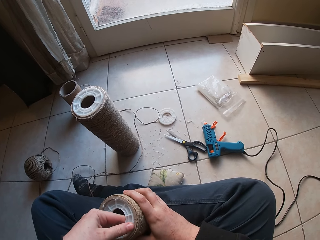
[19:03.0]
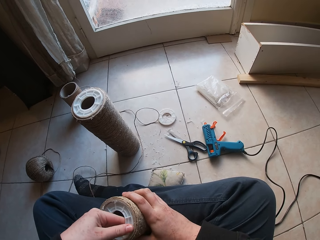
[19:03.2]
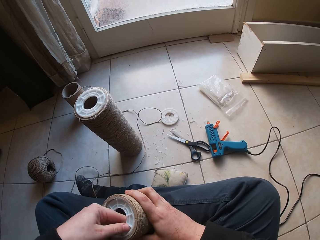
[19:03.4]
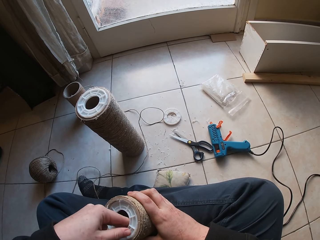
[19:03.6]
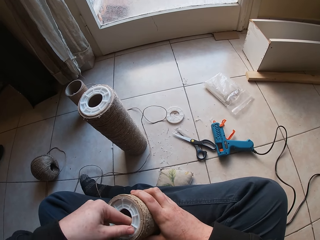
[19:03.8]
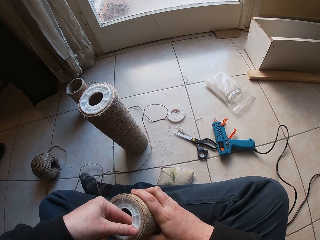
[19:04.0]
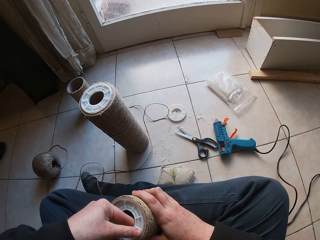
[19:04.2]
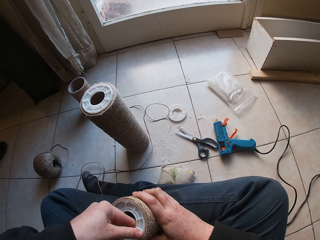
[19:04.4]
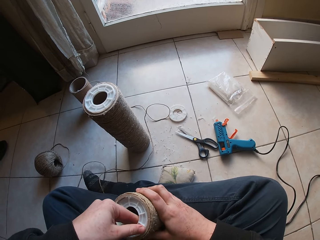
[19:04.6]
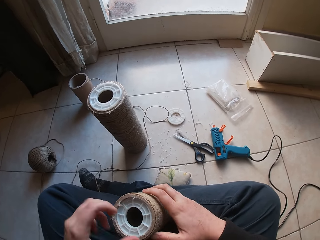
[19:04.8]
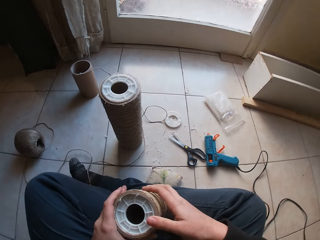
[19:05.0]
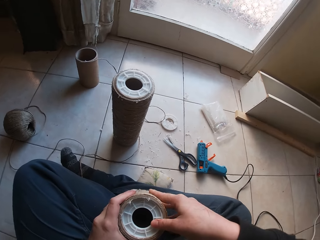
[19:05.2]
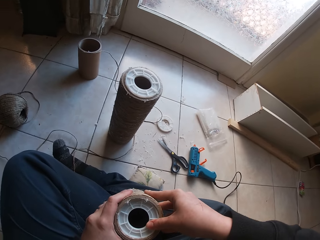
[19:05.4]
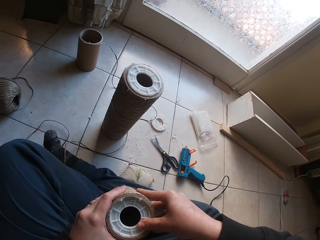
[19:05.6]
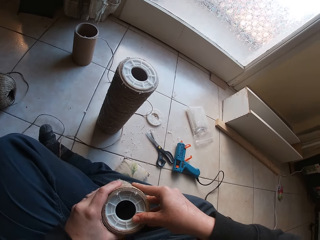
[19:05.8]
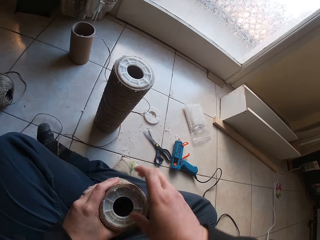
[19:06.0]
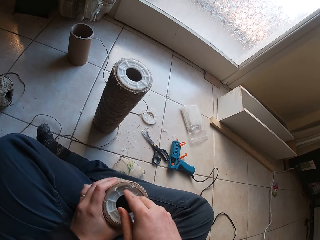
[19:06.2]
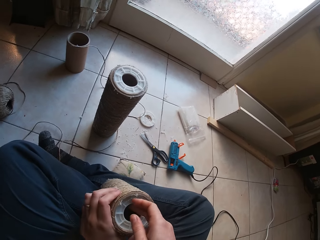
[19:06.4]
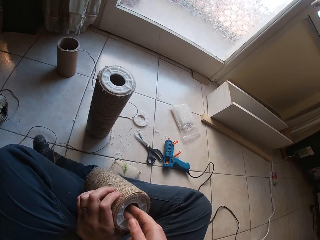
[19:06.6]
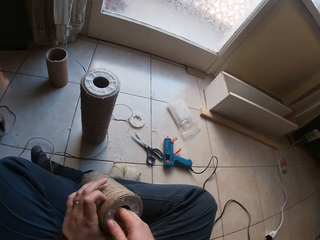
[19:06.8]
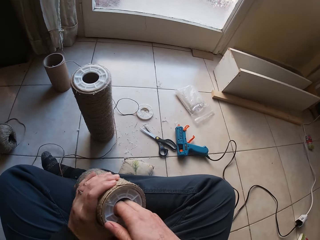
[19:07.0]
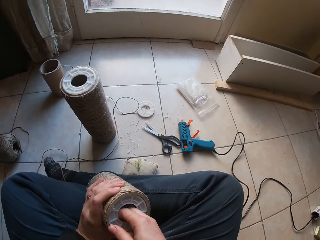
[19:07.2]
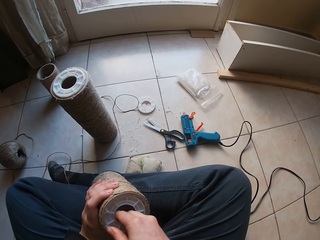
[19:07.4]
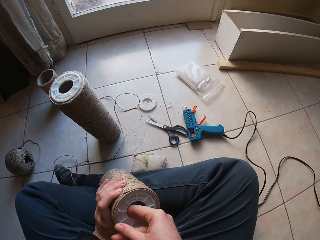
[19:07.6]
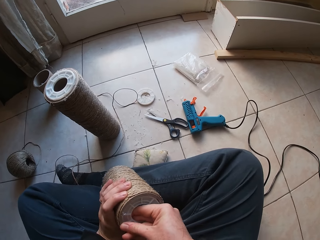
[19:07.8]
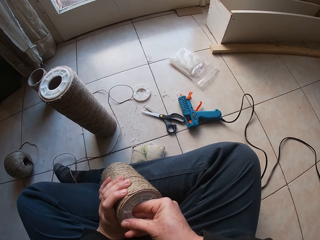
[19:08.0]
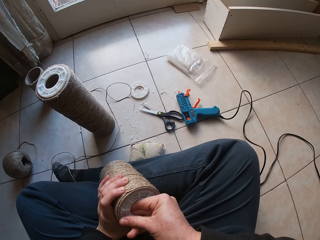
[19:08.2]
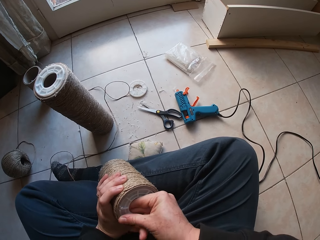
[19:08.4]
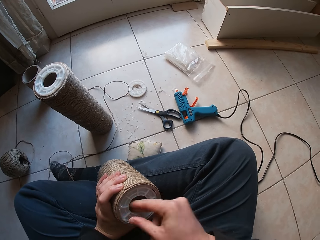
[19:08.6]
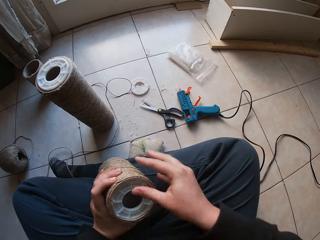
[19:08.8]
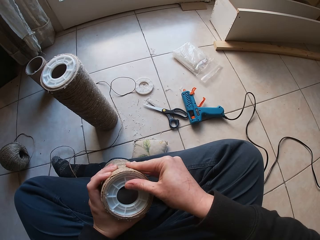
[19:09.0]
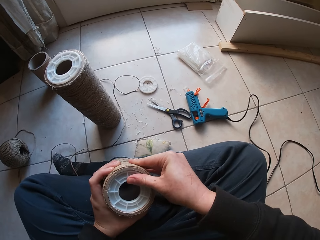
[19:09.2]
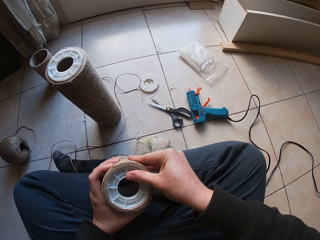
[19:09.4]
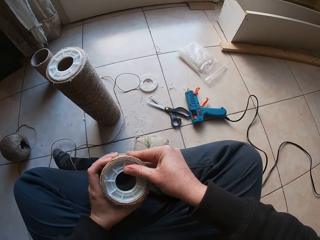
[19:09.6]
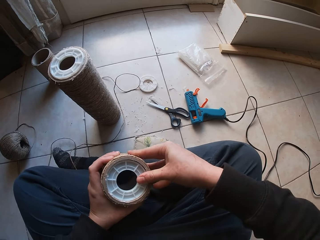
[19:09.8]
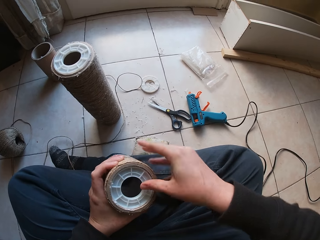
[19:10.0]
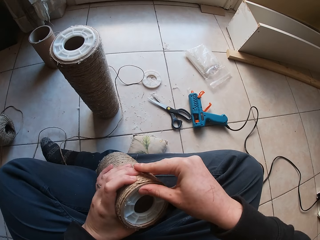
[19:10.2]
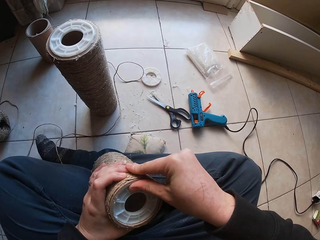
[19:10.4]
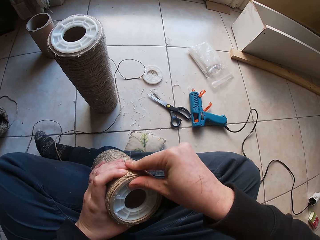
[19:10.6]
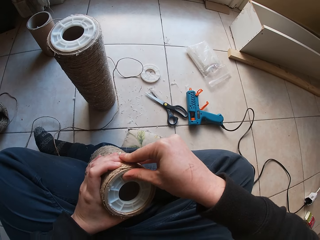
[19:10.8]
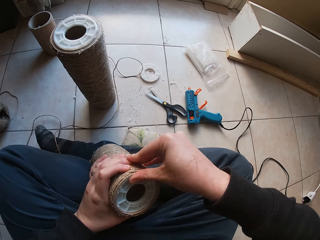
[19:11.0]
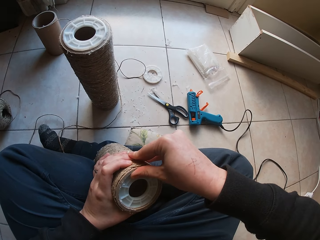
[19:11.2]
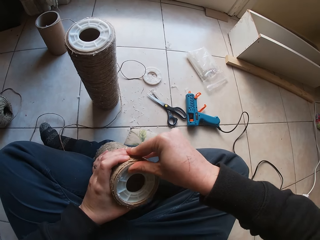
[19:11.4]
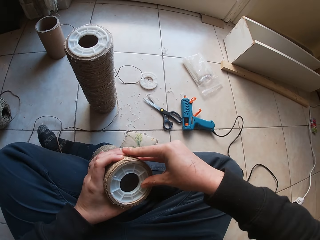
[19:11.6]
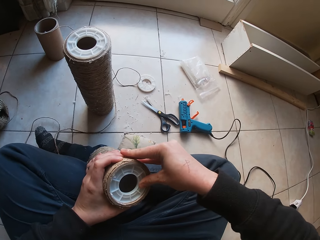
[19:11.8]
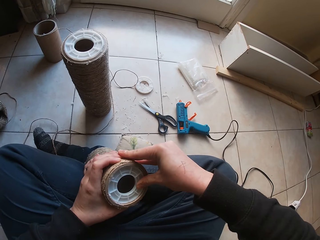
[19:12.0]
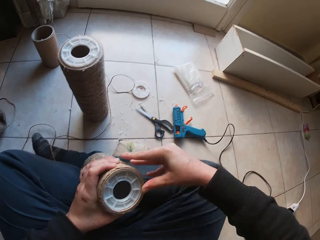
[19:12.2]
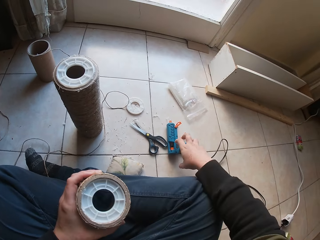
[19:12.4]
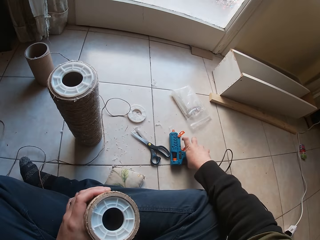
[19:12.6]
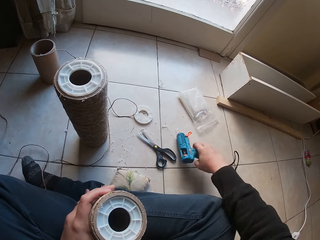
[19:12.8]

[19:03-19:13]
The camera wearer adjusts the bottom seal in the cardboard tube with his right hand. He holds the cardboard tube with his left hand.

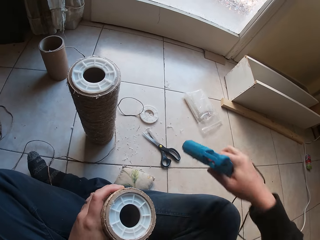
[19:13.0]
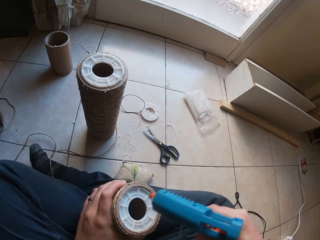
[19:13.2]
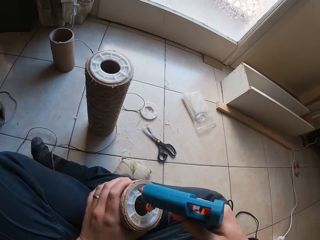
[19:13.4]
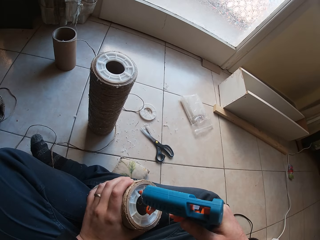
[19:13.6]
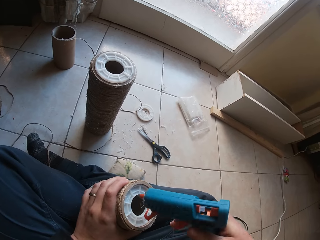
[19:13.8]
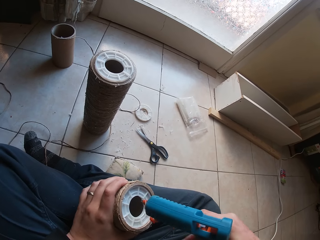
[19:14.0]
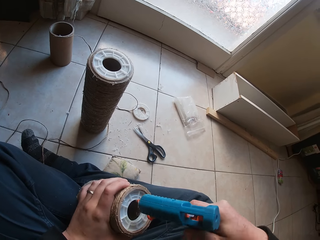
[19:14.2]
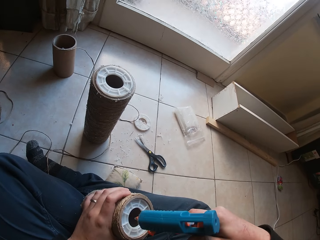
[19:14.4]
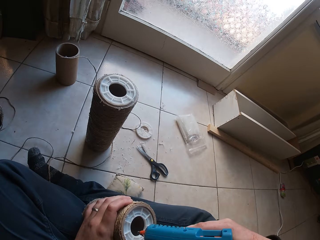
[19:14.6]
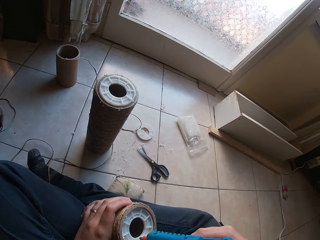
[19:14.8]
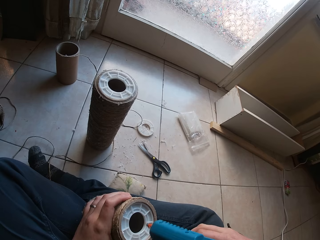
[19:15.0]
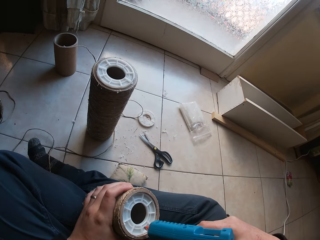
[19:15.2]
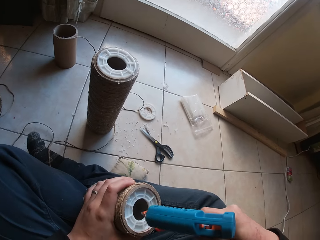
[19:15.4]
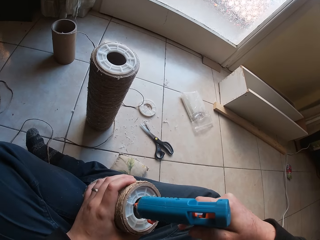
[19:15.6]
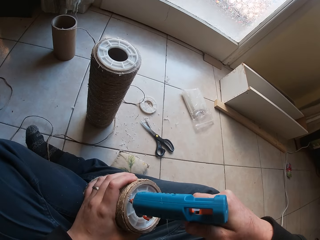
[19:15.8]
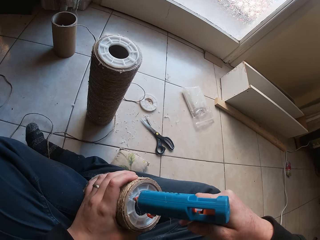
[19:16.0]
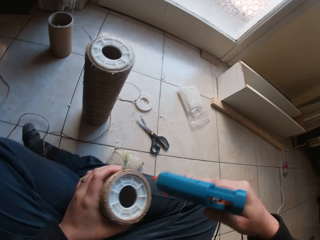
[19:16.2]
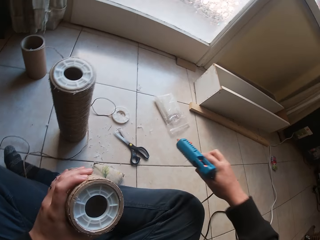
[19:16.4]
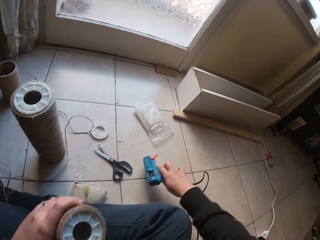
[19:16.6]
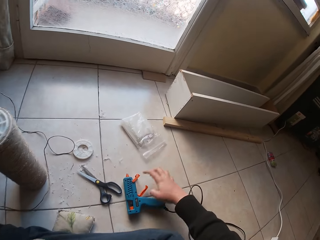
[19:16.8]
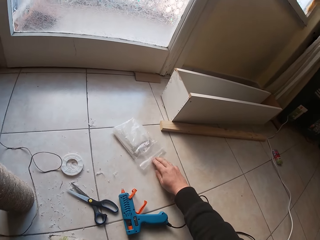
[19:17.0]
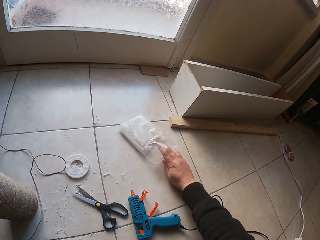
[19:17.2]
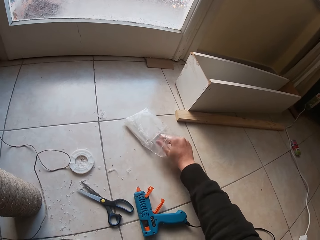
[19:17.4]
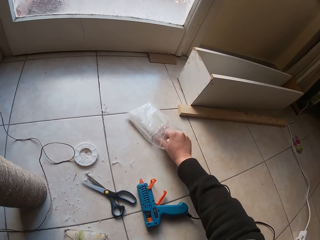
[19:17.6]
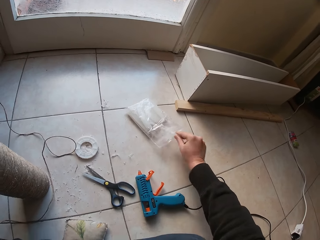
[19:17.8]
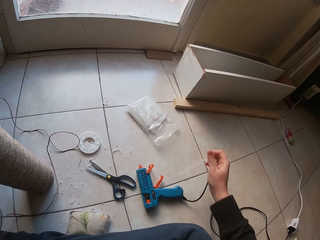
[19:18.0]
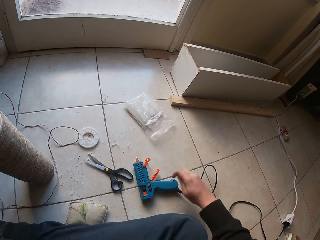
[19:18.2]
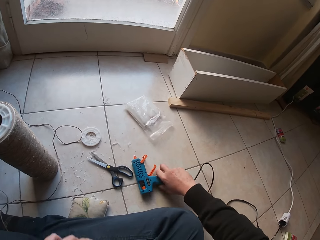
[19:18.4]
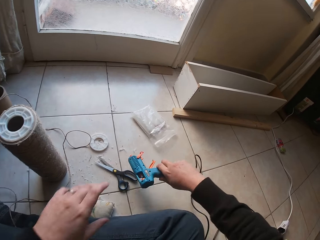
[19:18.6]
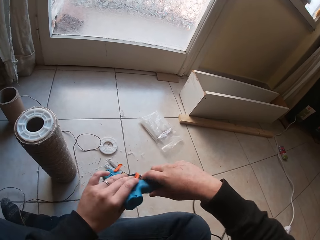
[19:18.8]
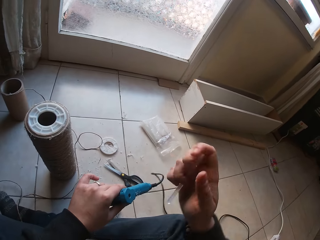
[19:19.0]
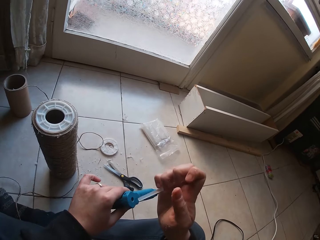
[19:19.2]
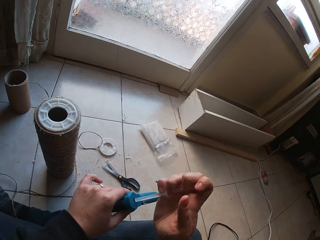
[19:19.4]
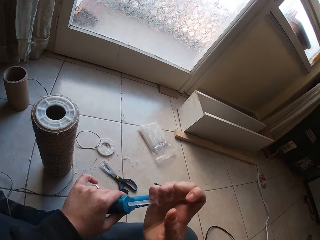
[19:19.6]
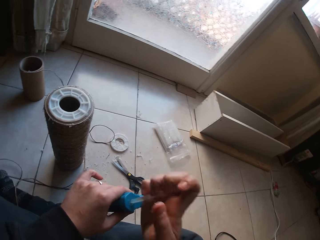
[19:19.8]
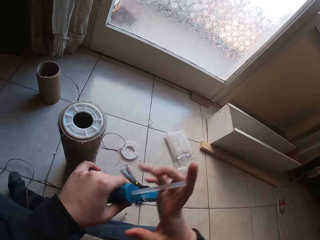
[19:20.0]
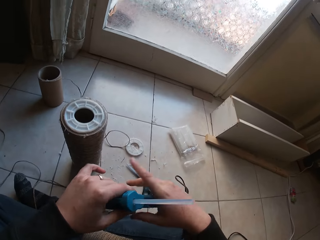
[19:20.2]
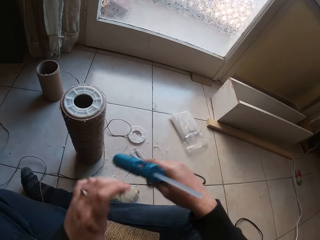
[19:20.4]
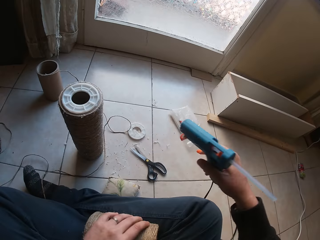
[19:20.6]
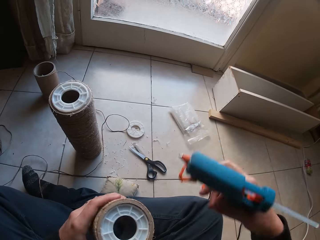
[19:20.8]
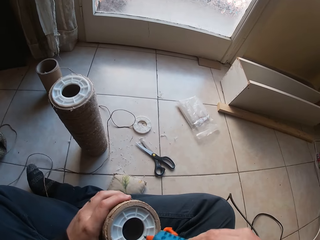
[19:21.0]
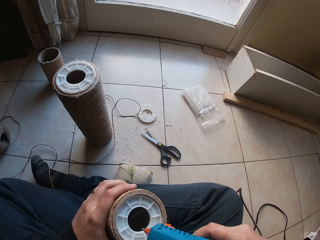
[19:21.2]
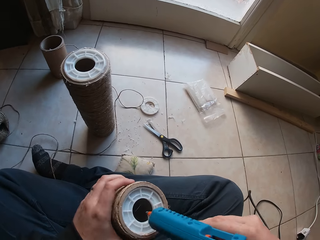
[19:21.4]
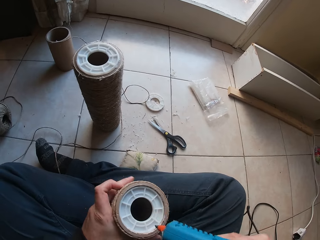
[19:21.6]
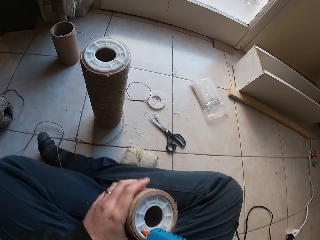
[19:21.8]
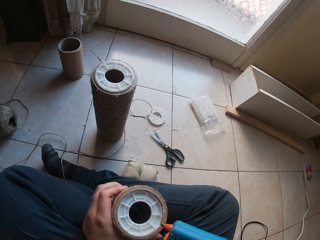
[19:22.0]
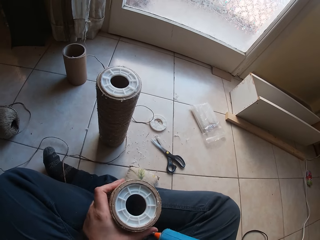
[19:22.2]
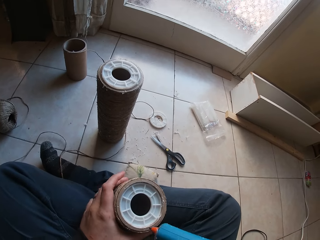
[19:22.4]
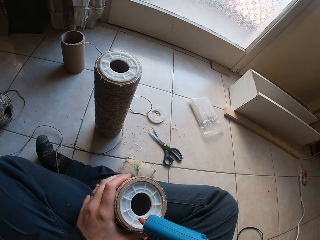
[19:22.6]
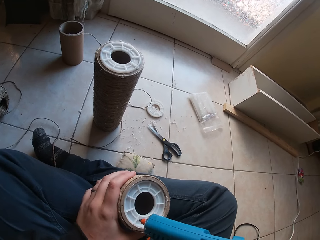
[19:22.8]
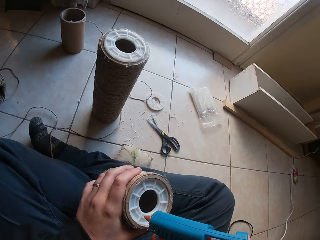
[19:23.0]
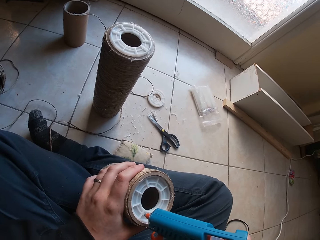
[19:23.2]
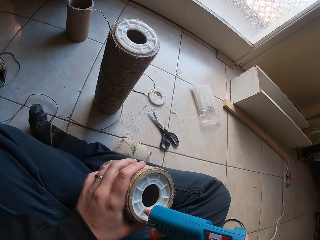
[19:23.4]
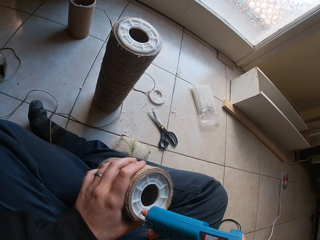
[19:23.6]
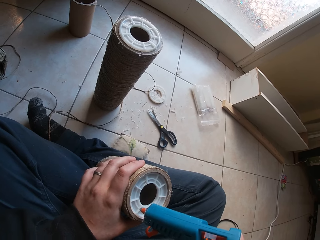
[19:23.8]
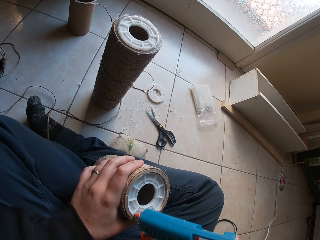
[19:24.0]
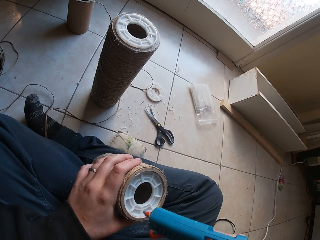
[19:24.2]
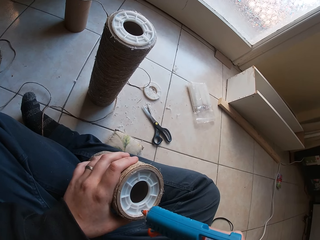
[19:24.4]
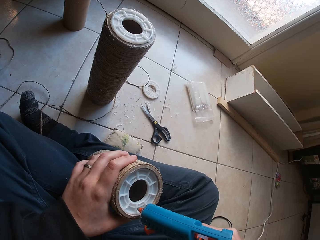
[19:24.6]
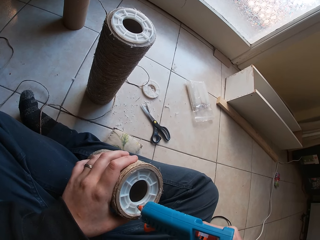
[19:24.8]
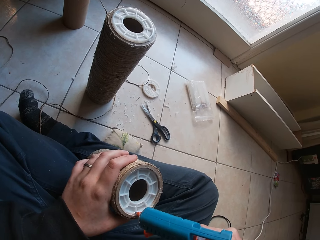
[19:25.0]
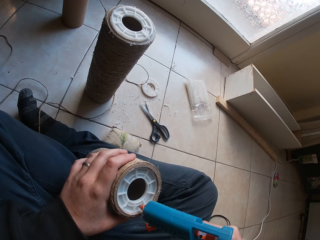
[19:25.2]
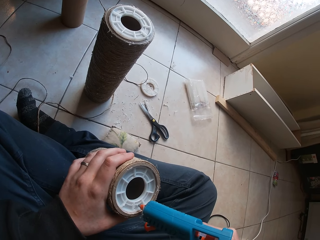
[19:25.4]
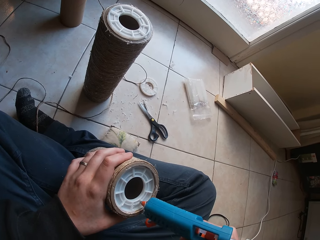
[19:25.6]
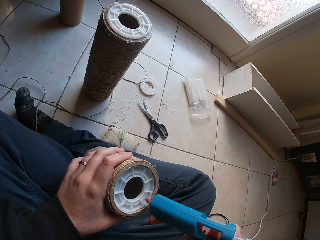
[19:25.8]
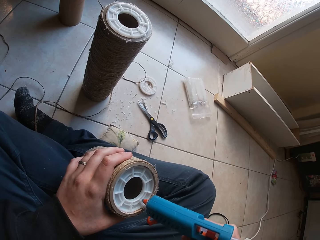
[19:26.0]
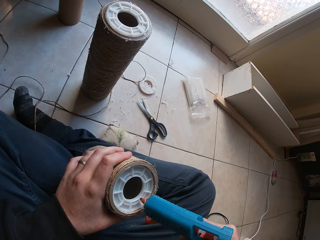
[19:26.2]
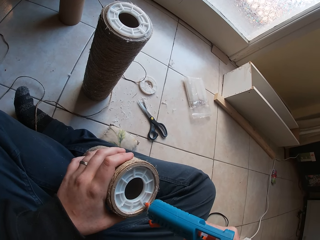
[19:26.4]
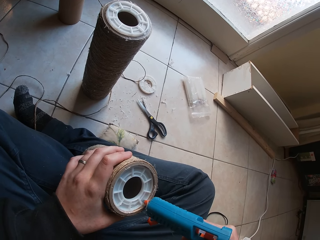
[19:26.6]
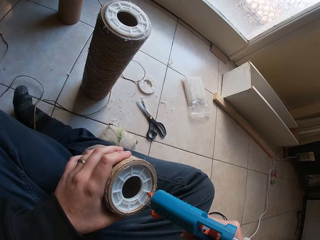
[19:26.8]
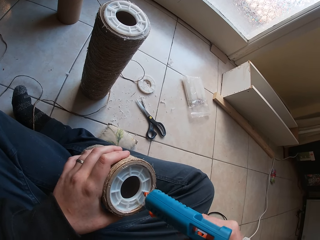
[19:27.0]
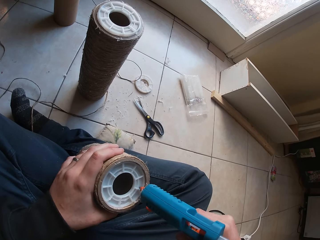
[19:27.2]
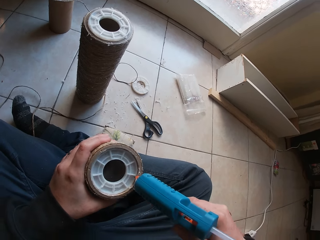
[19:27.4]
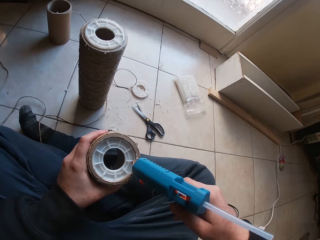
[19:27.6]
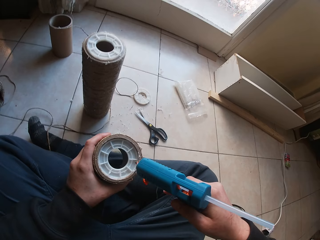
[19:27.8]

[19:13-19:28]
The camera wearer picks the glue gun from the floor with his right hand. He applies glue on the bottom seal from the glue gun in his right hand. He places the glue gun on the floor with his right hand. He picks a strand of glue from a plastic bag with his right hand. He picks the glue gun from the floor with his right hand. He holds the glue gun with his left hand. He places the strand of glue in the glue gun with his right hand. He adjusts the glue gun. He holds the glue gun with his right hand. He holds the cardboard tube with his left hand. He applies glue on the bottom seal from the glue gun in his right hand.
